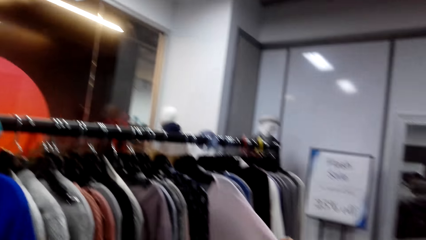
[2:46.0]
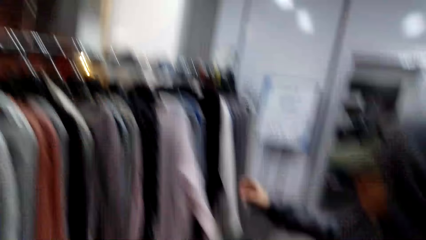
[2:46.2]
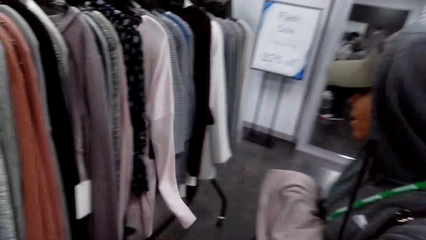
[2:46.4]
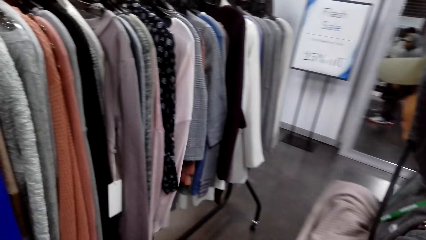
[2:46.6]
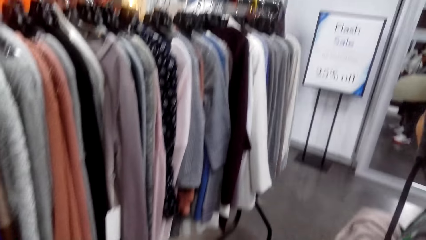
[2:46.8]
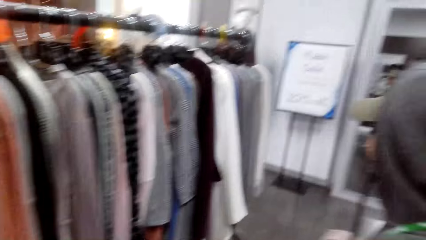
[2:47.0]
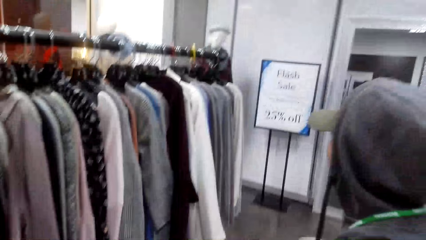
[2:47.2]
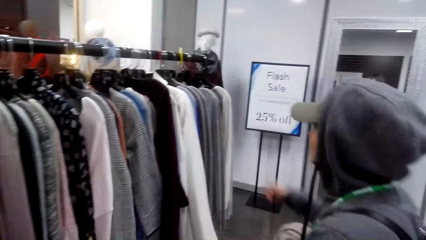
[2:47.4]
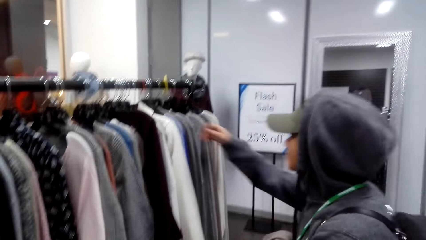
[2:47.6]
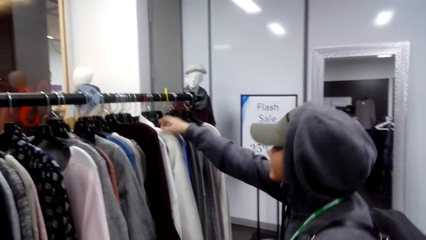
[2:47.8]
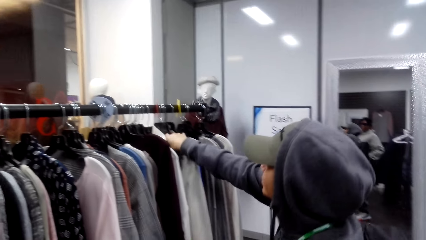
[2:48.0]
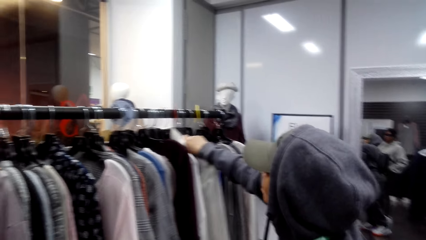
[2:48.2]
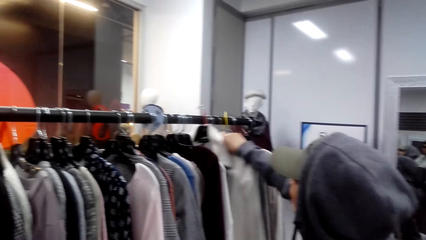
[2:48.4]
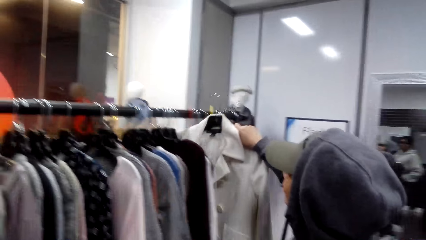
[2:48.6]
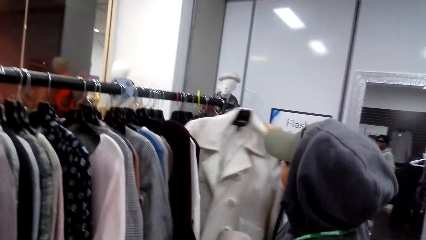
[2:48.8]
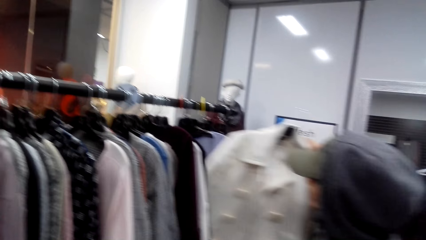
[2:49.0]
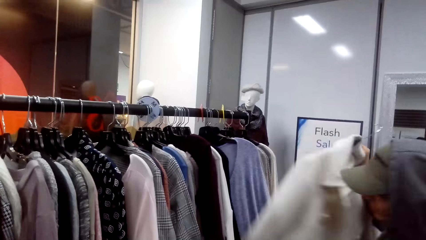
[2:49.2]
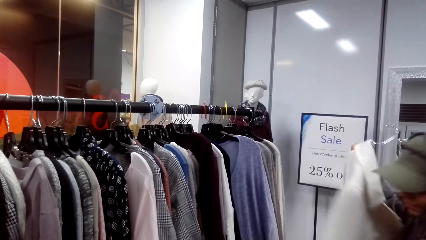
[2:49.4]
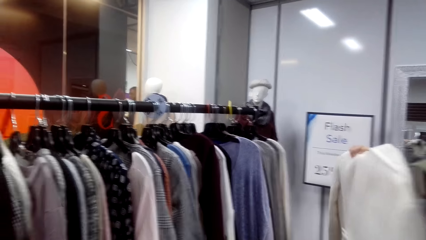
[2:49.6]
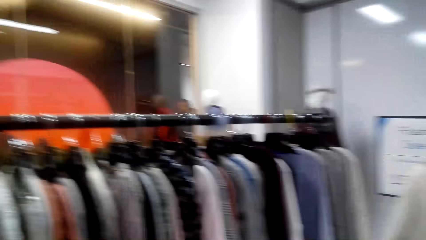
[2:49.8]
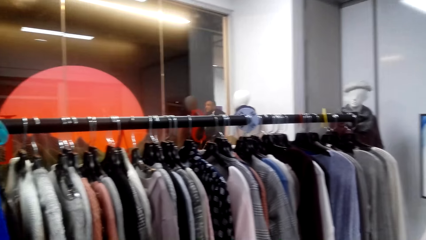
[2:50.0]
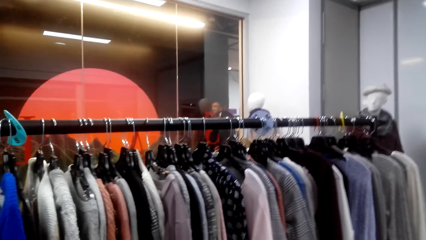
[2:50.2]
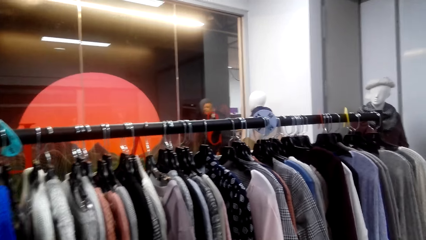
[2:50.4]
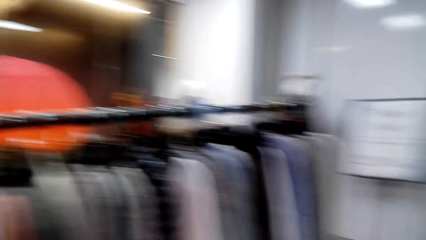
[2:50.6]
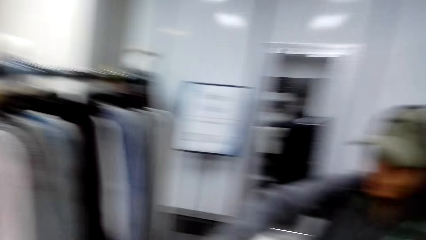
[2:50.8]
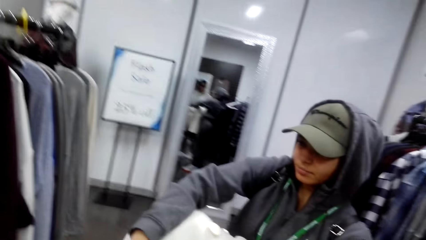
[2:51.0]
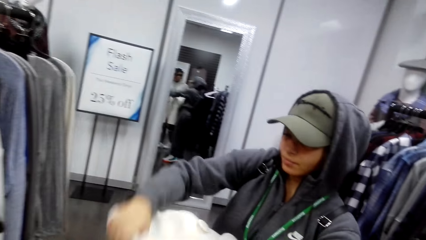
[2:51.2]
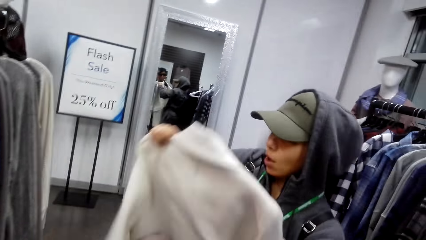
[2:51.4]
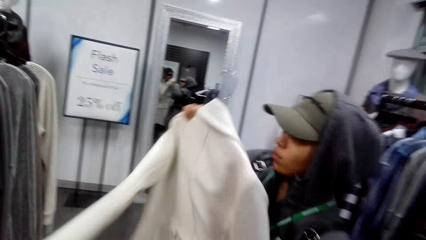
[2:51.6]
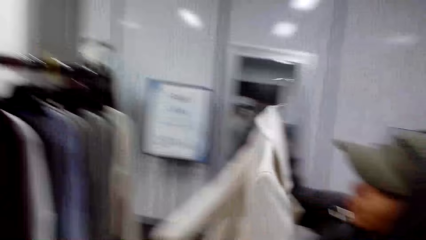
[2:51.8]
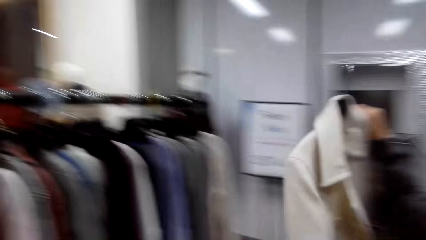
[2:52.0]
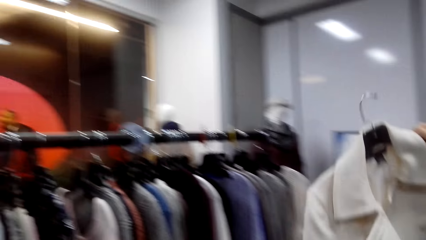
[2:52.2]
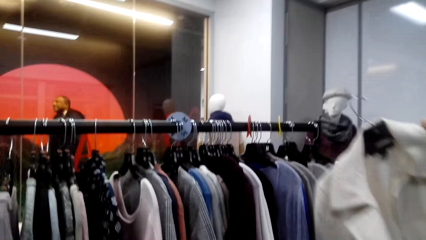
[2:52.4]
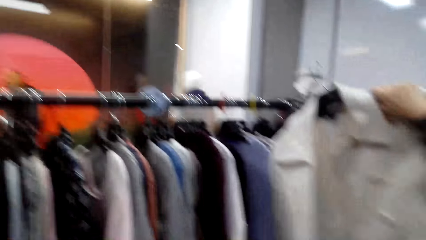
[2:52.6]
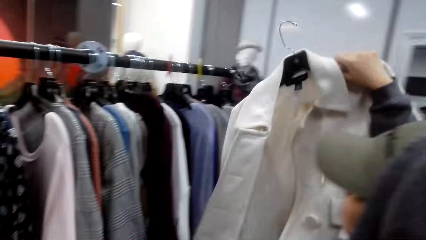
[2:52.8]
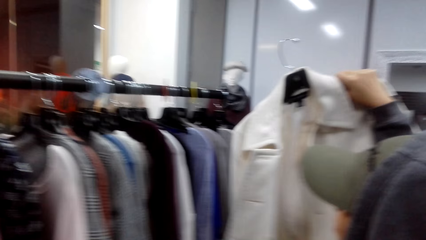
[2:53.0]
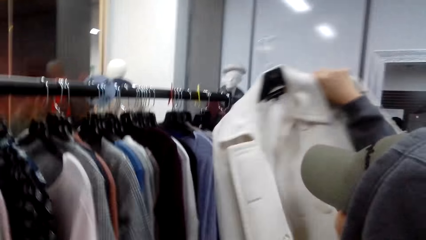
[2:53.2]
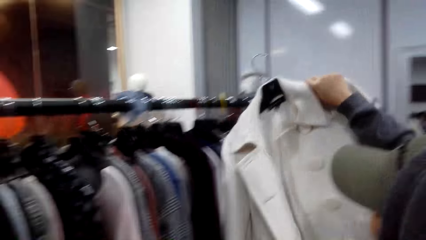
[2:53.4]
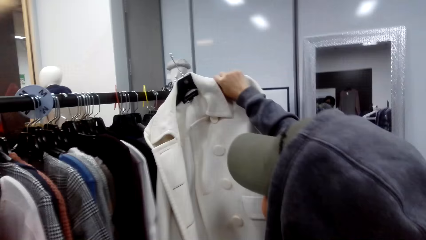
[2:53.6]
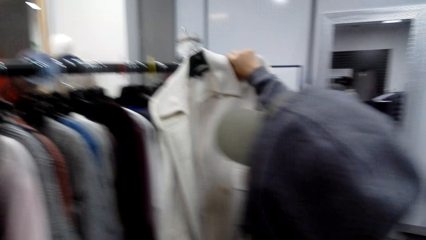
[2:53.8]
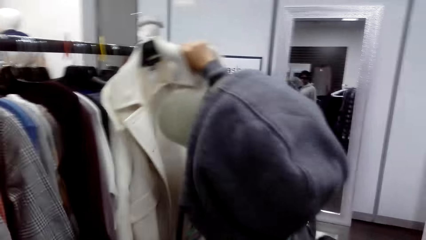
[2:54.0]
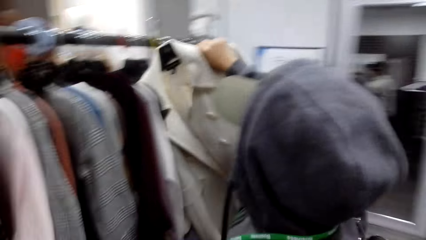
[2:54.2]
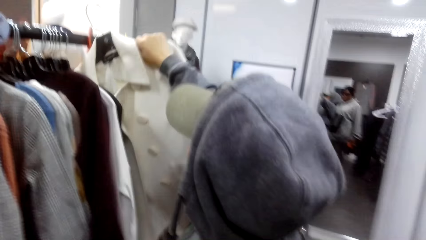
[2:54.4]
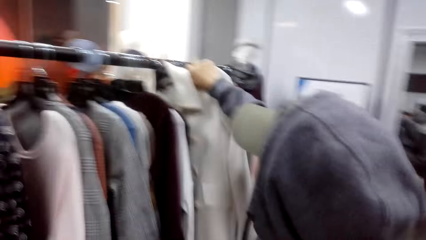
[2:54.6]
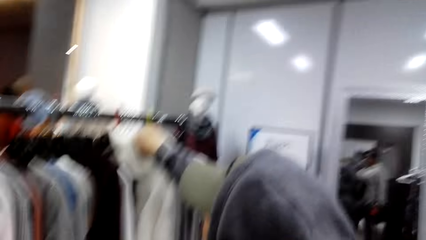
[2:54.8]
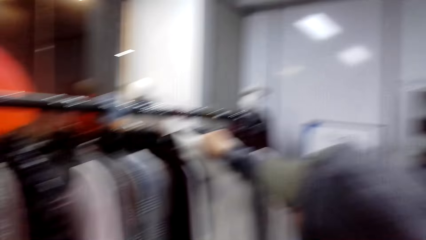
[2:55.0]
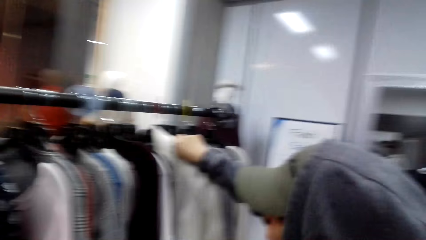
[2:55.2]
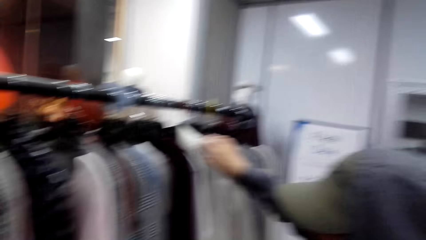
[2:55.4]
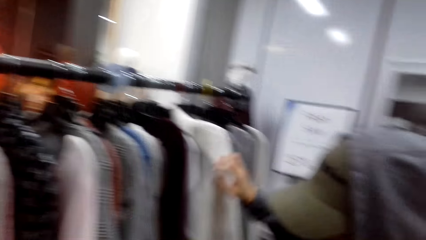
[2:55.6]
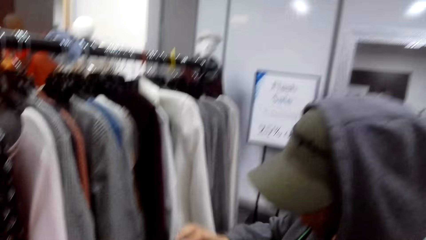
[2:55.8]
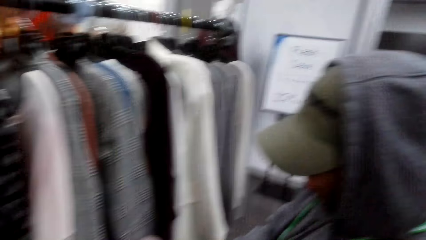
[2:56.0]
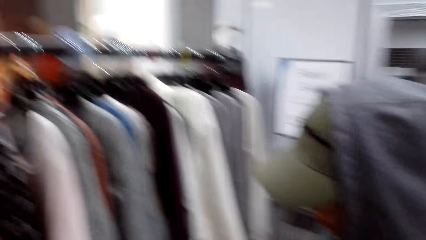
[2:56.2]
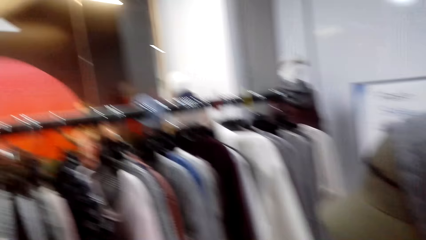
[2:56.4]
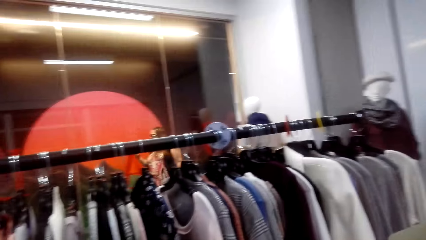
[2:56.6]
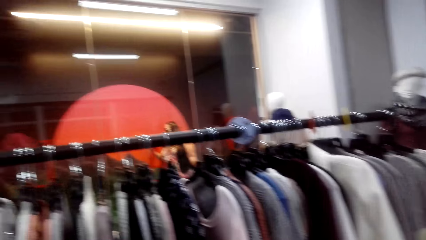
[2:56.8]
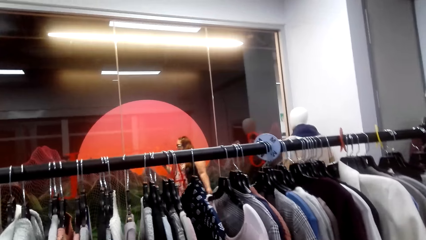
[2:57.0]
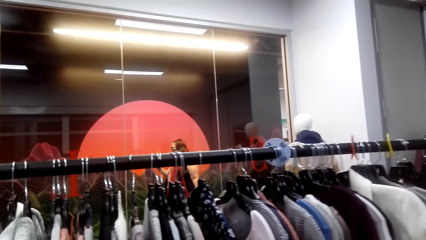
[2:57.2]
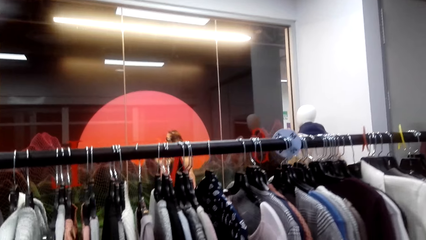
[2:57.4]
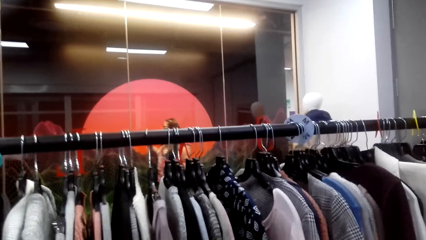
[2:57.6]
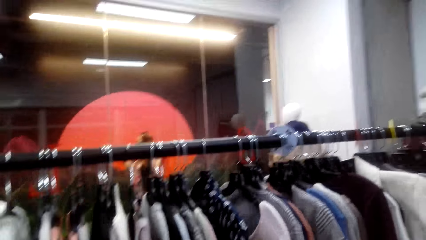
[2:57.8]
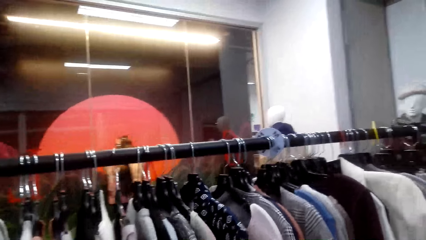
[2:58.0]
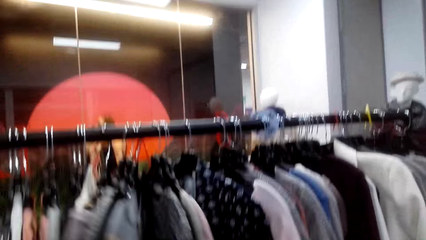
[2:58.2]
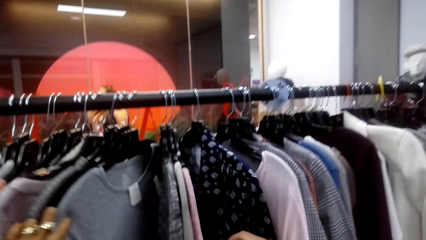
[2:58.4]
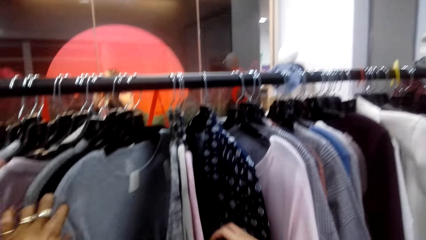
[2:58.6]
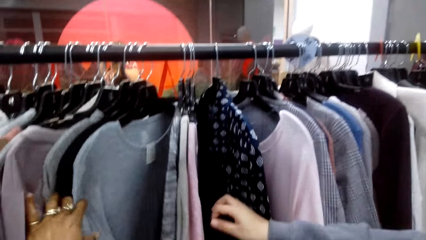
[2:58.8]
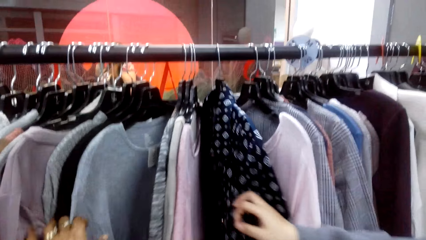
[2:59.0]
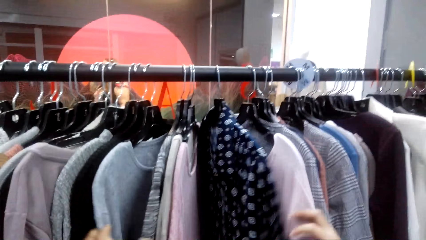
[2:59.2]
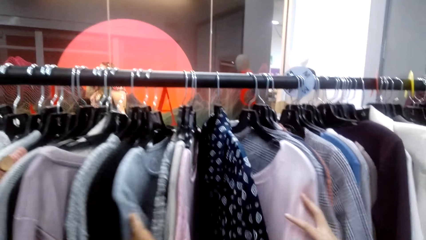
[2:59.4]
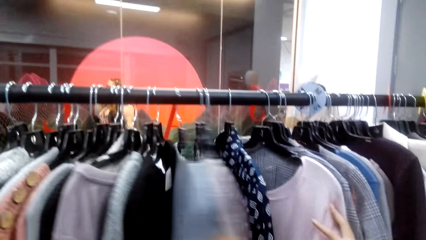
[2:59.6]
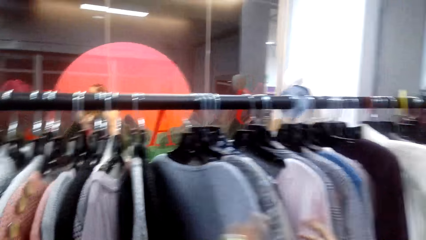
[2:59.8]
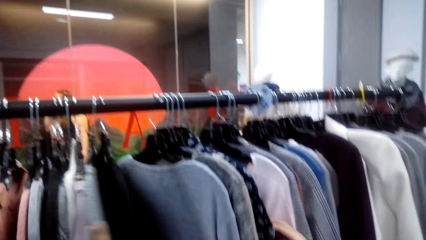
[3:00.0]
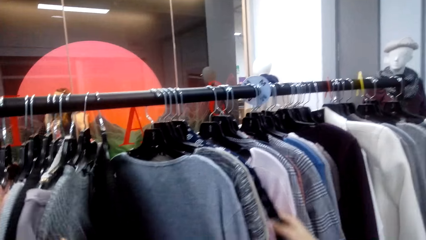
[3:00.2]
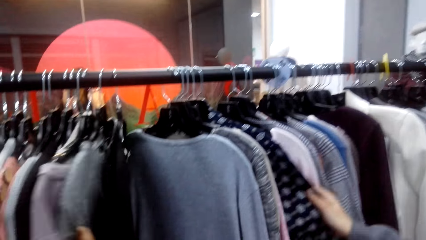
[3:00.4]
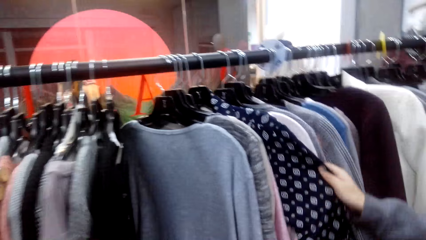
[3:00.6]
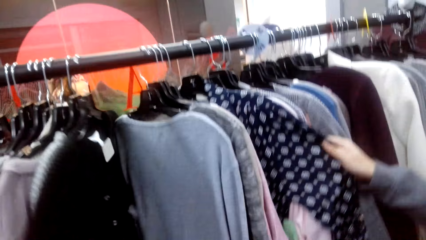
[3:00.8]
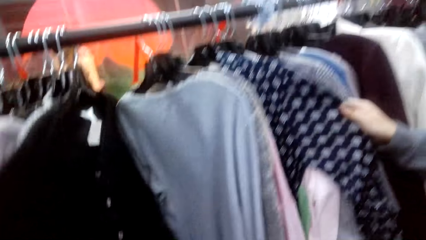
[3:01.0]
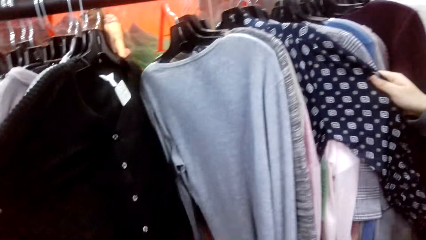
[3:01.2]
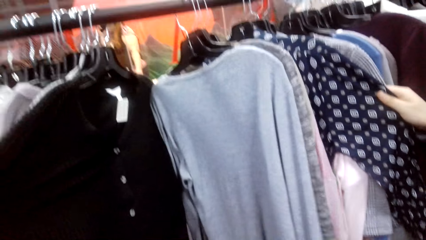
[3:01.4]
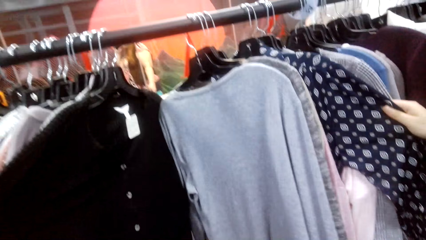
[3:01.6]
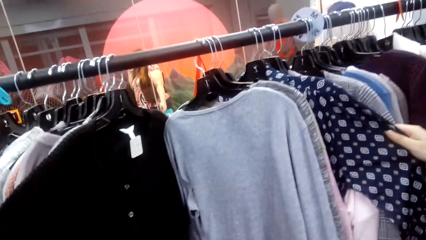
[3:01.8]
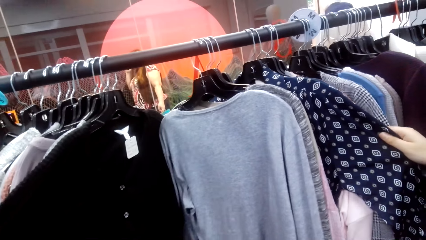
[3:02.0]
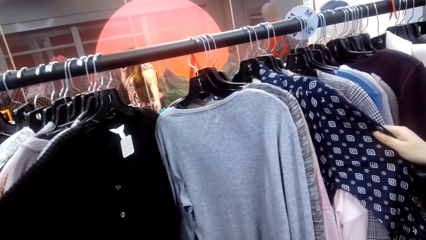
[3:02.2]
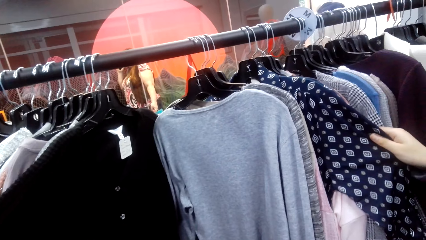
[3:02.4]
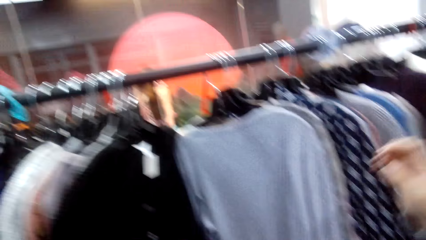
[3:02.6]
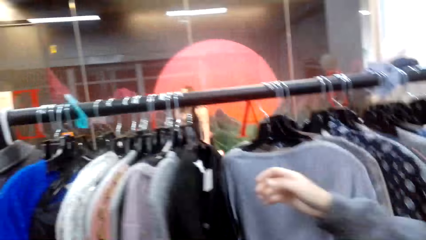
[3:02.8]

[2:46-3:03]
A person picks a coat from the clothes rack. The camera wearer looks at the person. The person hangs the coat on the hanger stand. The camera wearer touches the tops and checks clothes on the clothes rack. The person checks clothes on the clothes rack.
